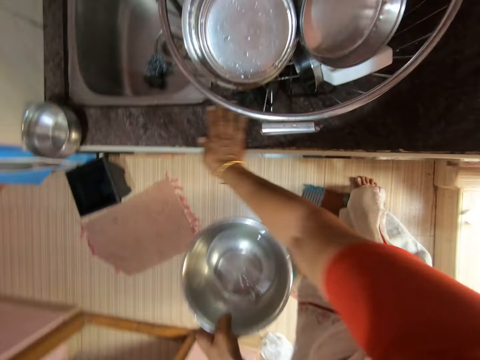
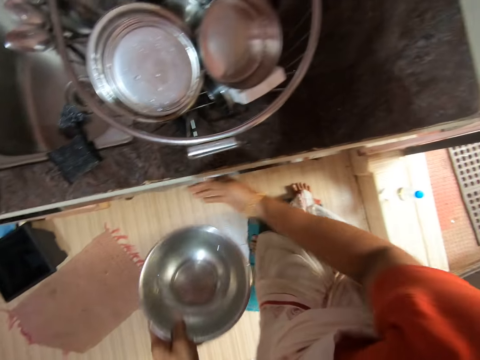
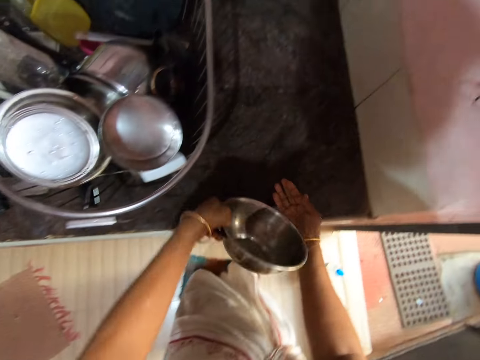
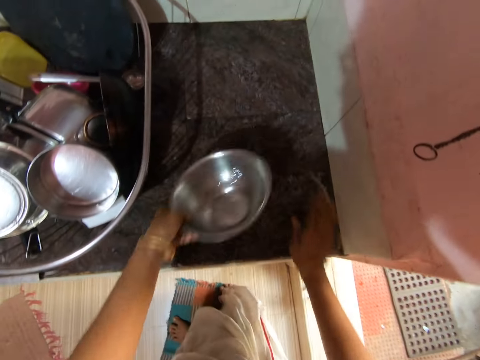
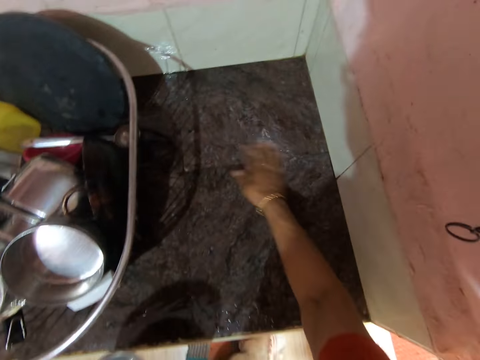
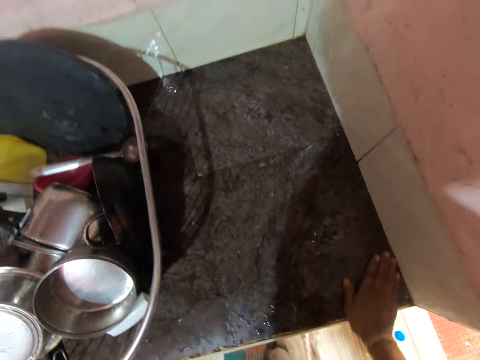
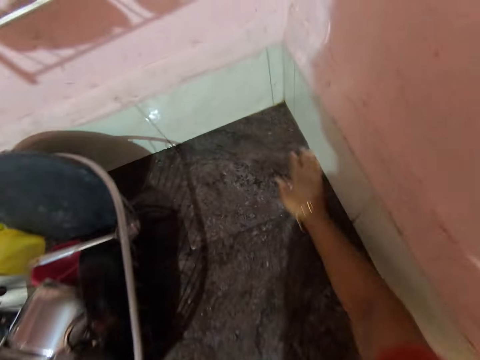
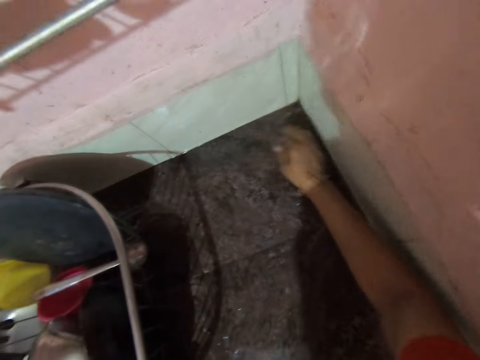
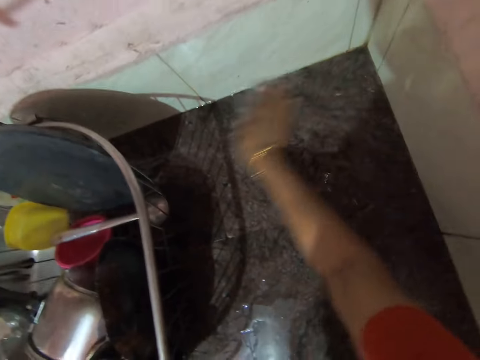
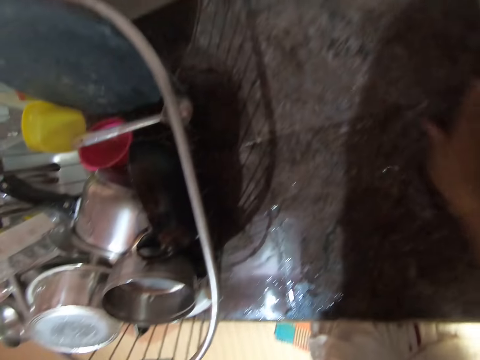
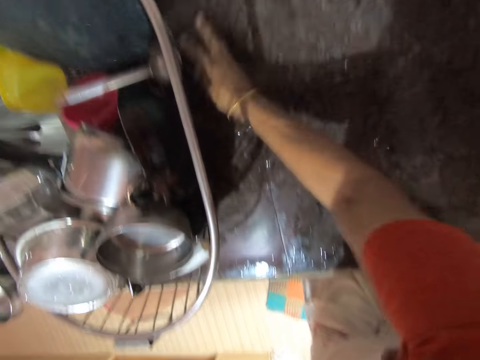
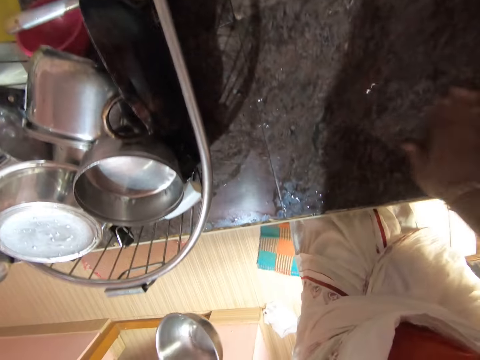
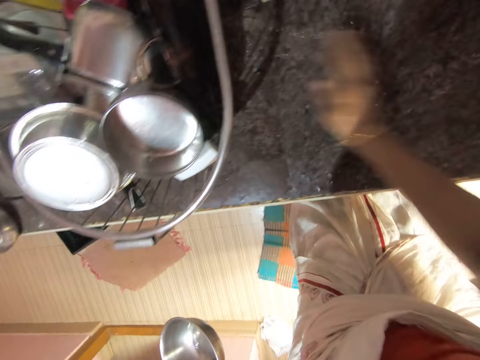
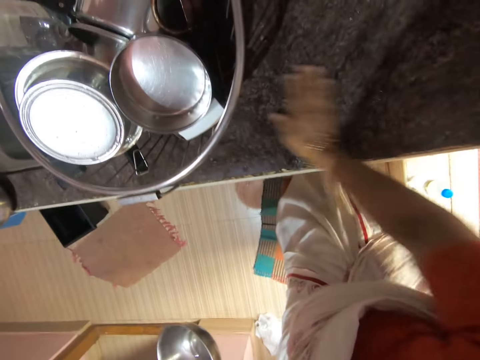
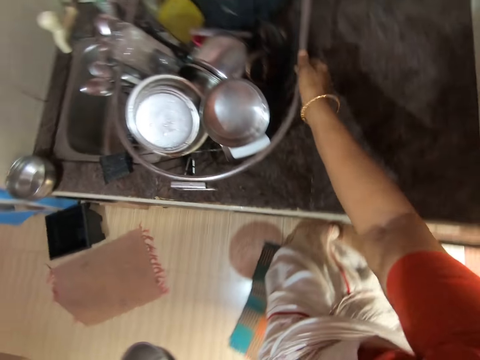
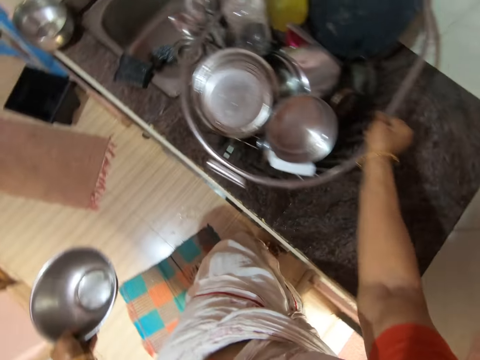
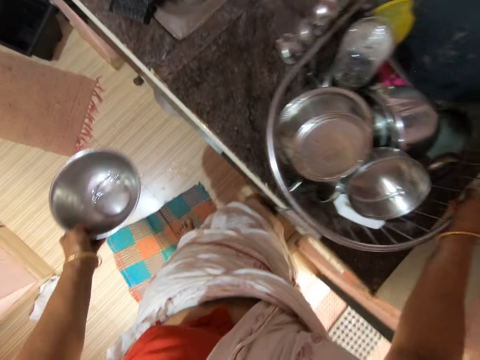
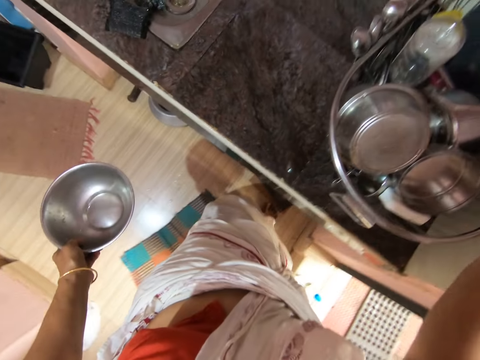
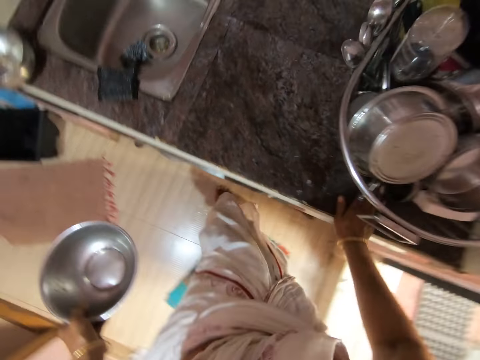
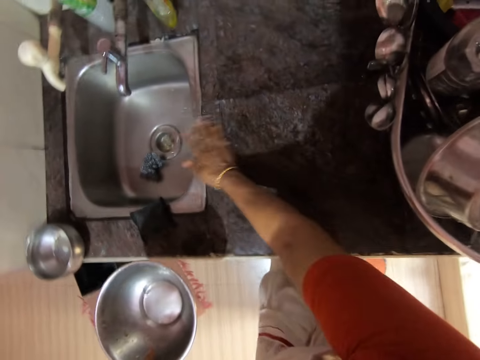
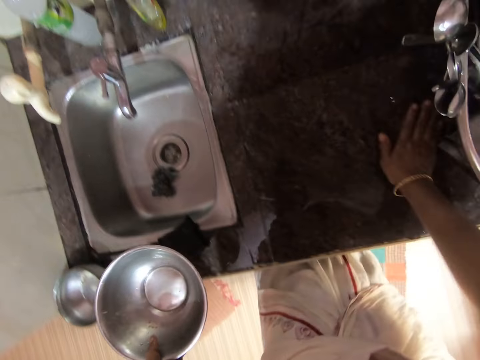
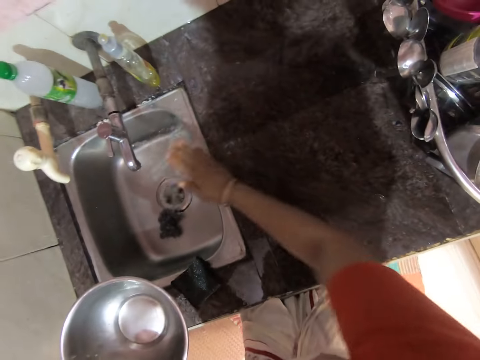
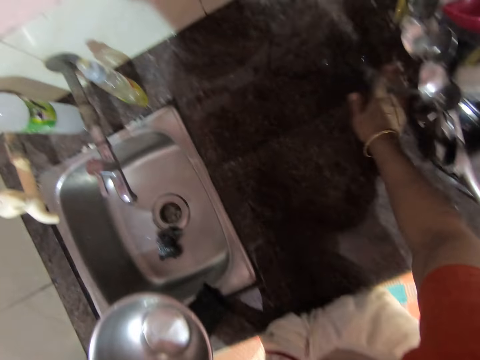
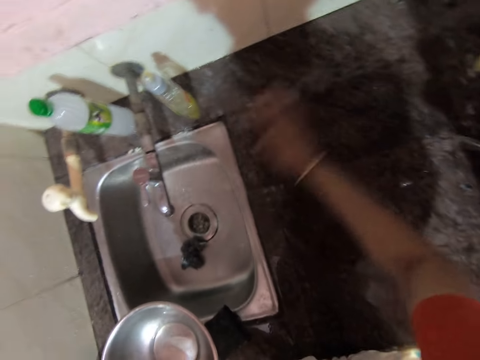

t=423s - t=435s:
The camera wearer pours water on the kitchen bench. They wipe the sink with the right hand. They pull the utensil rack with the right hand. They wipe the sink with the right hand.

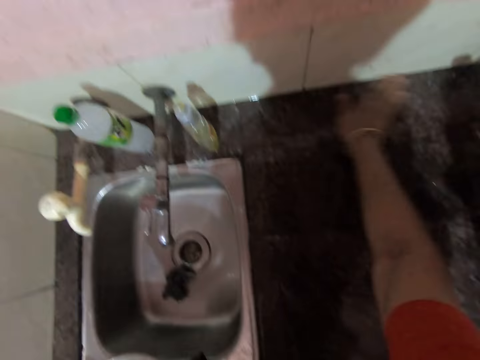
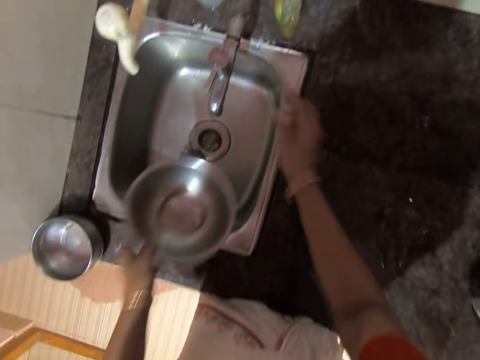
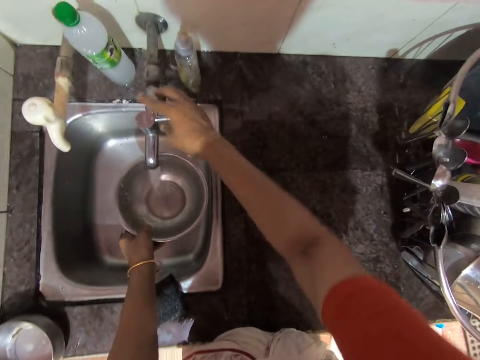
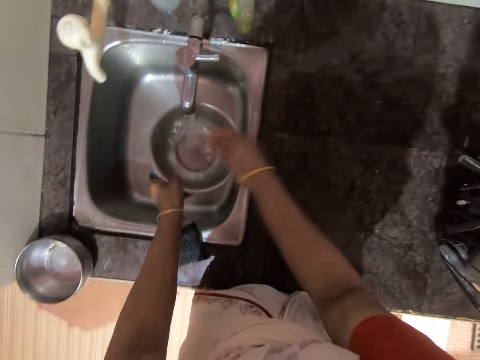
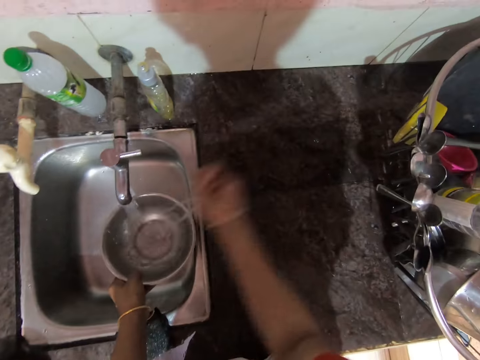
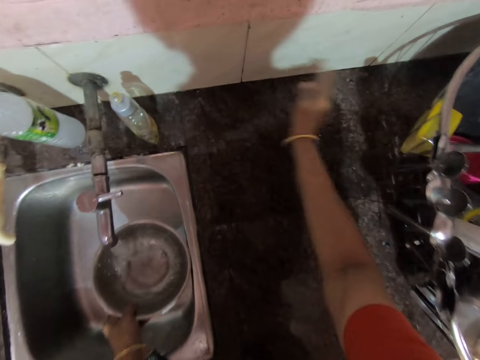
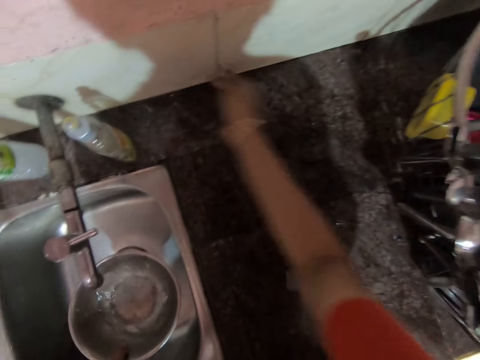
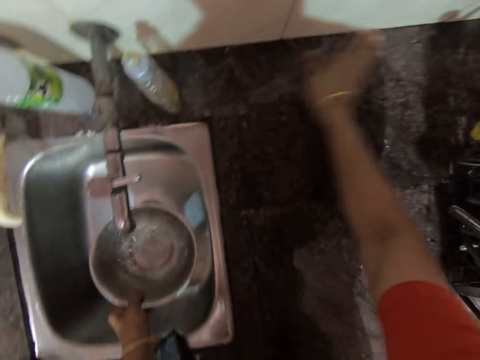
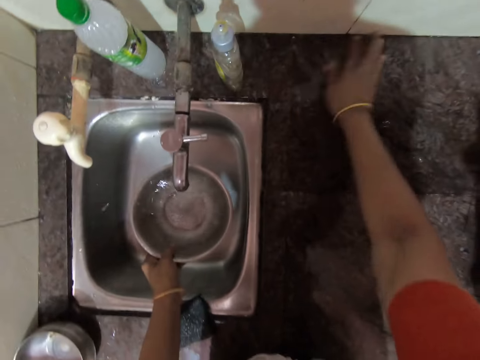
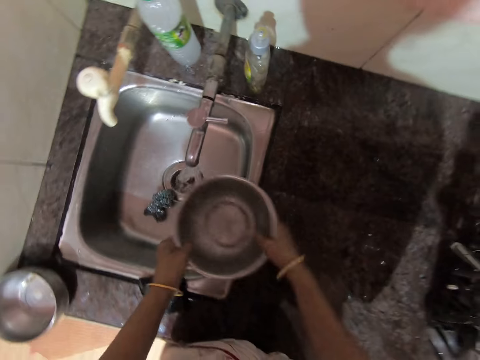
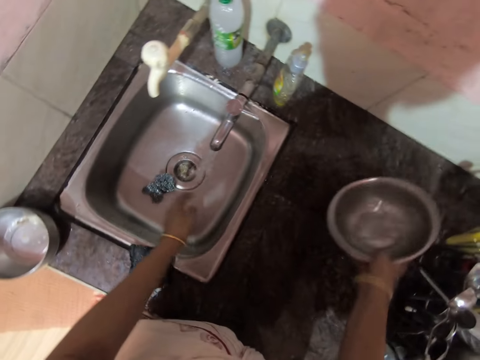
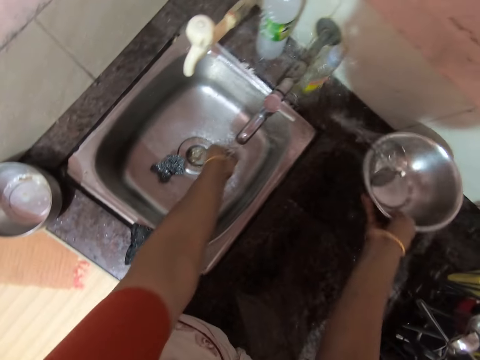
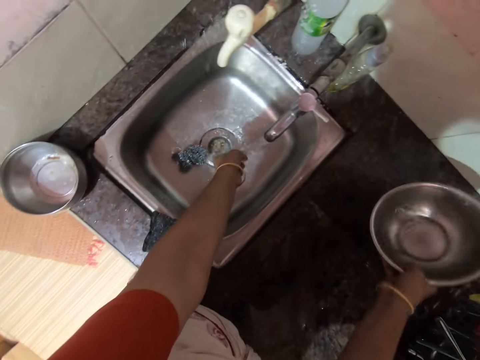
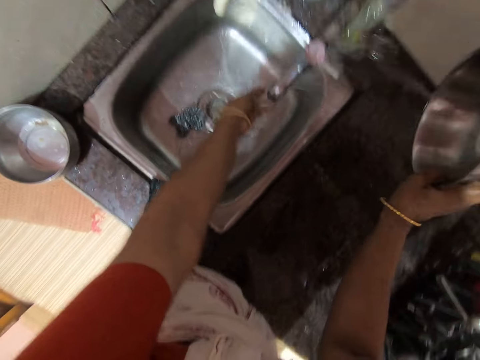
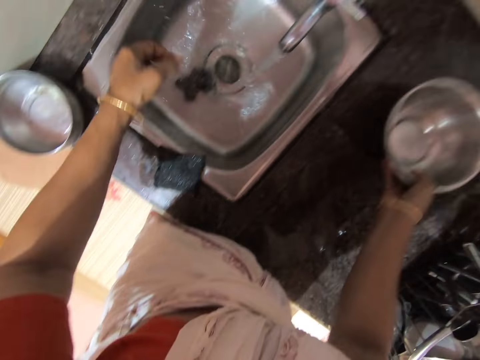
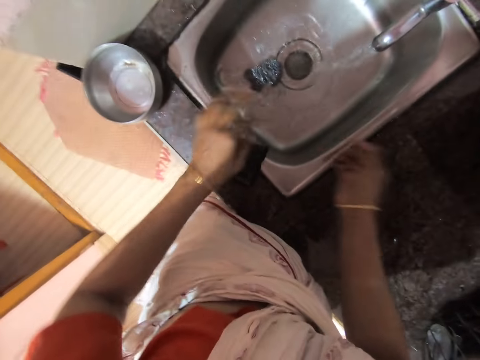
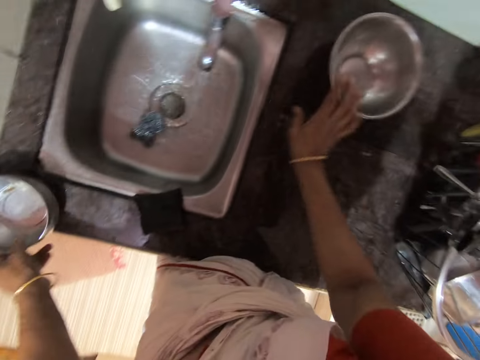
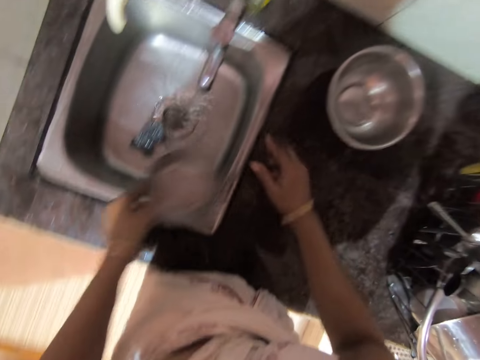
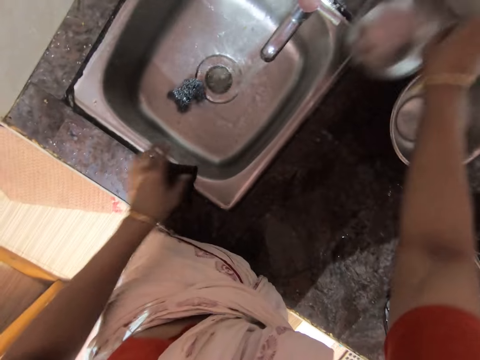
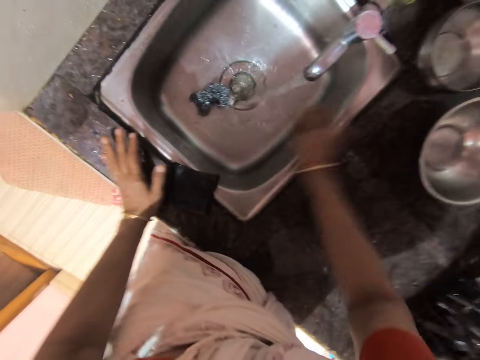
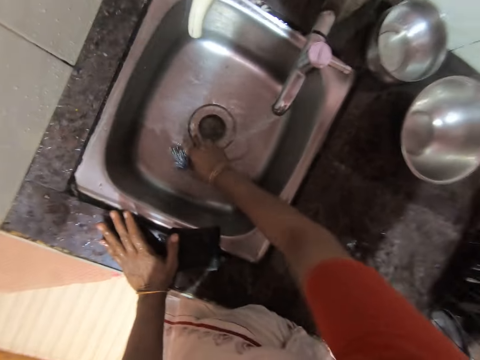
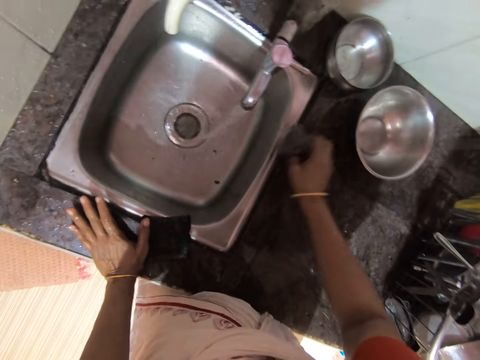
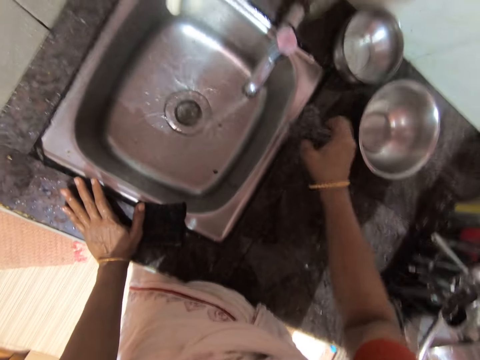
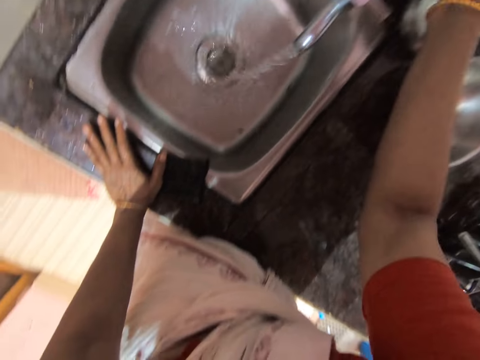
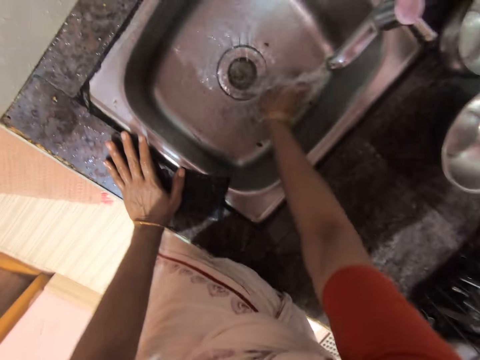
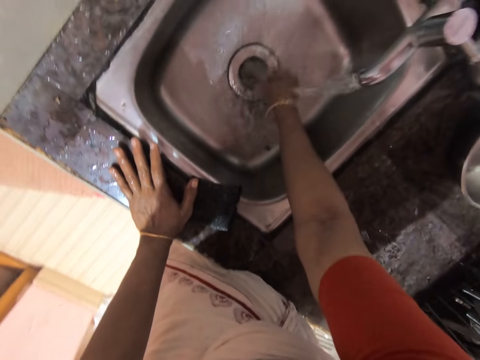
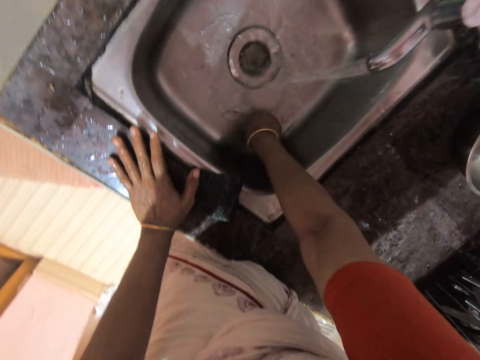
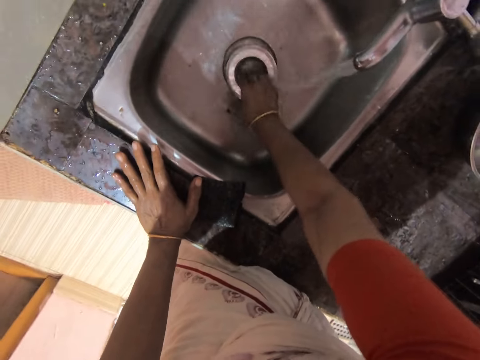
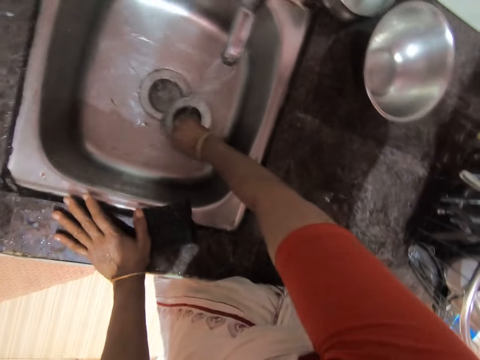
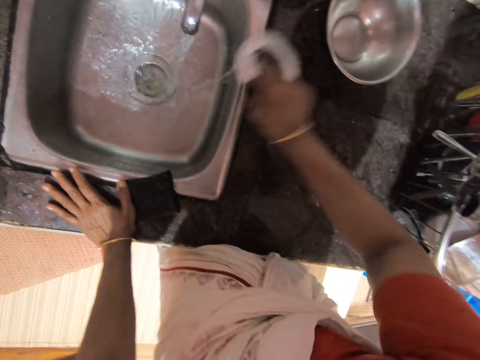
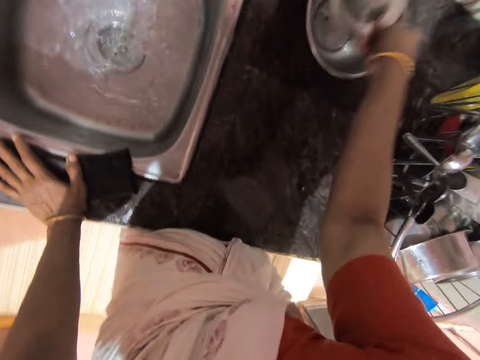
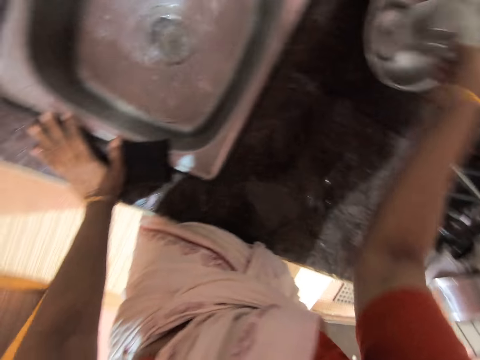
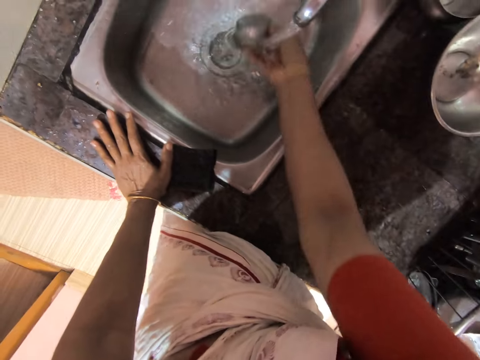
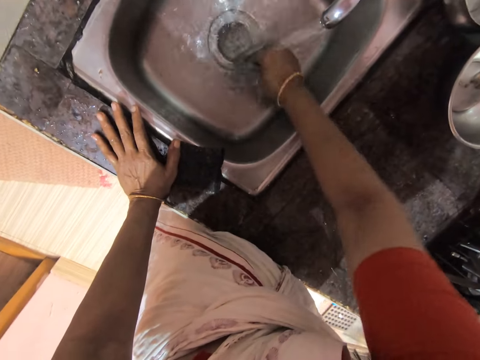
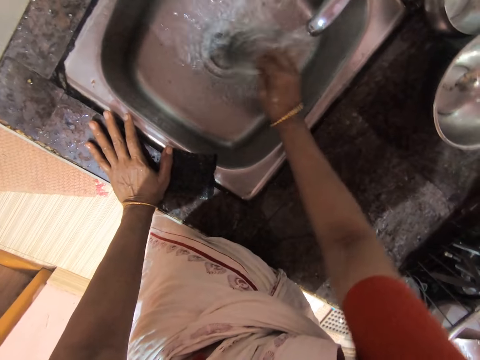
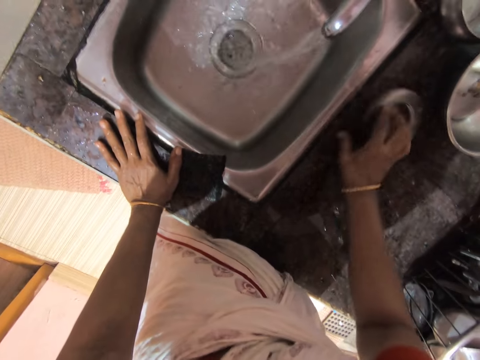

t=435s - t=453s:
The camera wearer opens the tap. They put water in the bowl. They pour water on the kitchen wall and bench. They clean the kitchen wall and bench with the right hand. They pour water on the kitchen bench. They place the bowl on the kitchen bench. They pick up a small tin. They place the small tin on the kitchen bench. They pick up a scrubber. They throw the scrubber on the kitchen bench. They wash the sink. They pull up a sink basin waste unit, hit the sink basin waste unit in the bowl, wash the sink basin waste unit, and place the sink basin waste unit on the kitchen bench.
